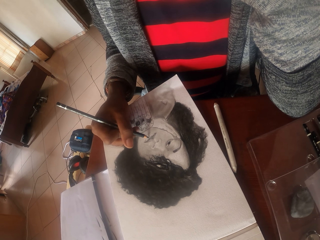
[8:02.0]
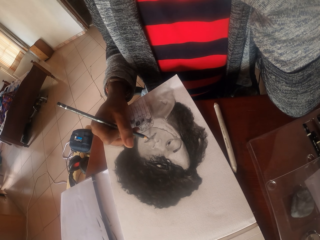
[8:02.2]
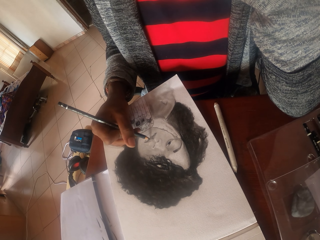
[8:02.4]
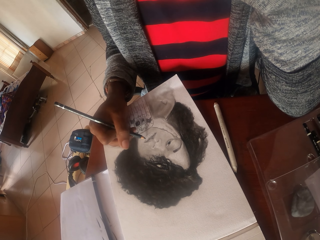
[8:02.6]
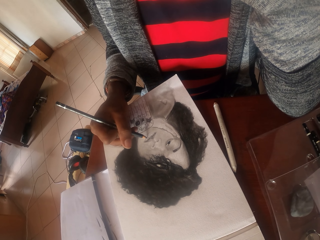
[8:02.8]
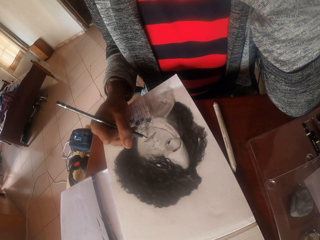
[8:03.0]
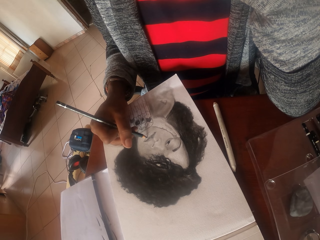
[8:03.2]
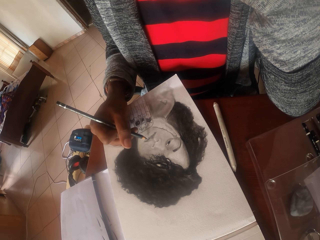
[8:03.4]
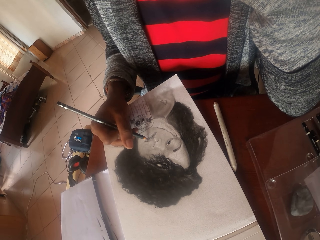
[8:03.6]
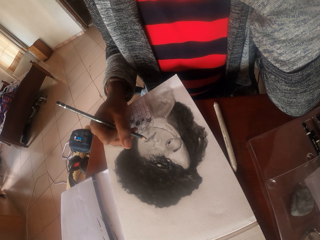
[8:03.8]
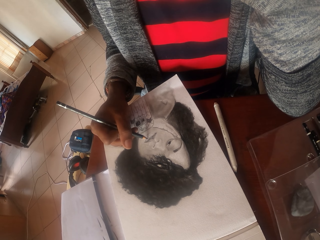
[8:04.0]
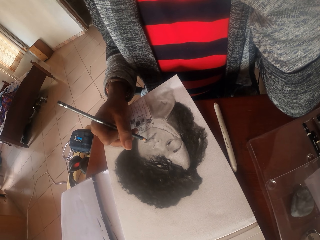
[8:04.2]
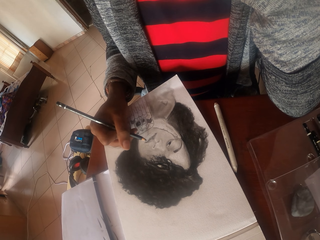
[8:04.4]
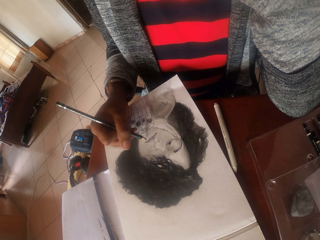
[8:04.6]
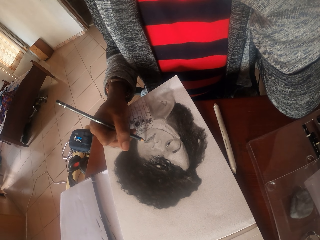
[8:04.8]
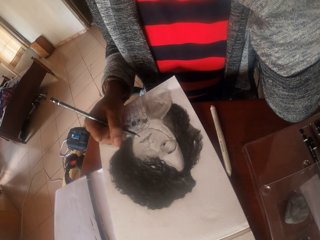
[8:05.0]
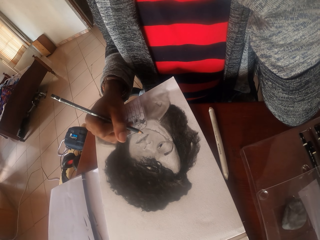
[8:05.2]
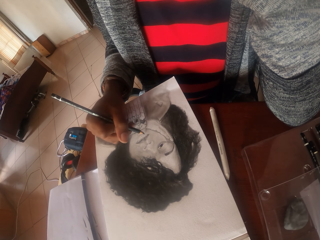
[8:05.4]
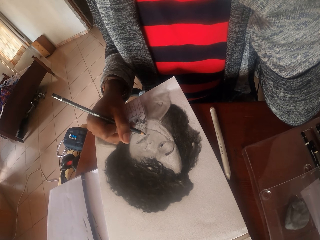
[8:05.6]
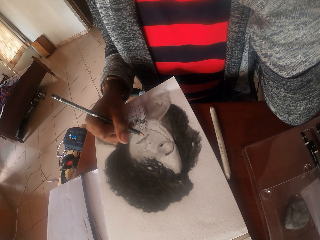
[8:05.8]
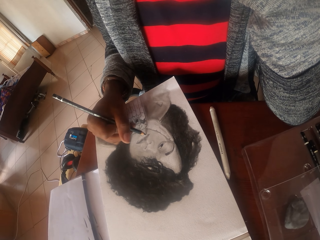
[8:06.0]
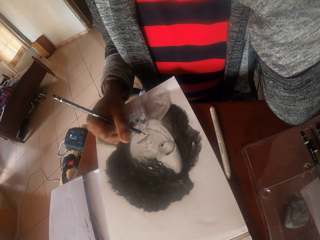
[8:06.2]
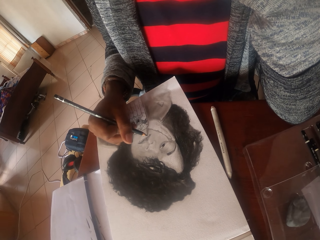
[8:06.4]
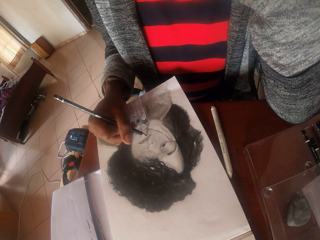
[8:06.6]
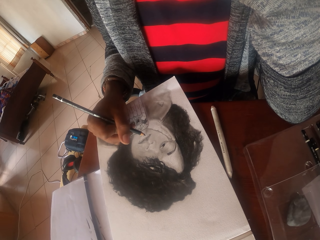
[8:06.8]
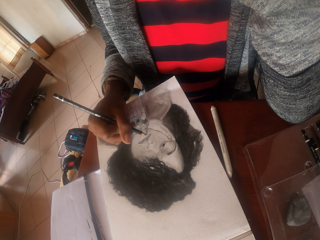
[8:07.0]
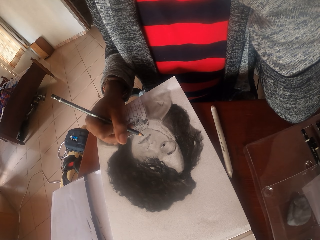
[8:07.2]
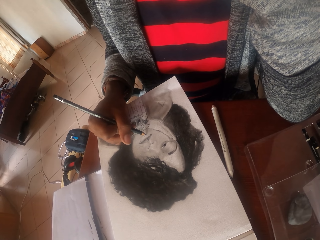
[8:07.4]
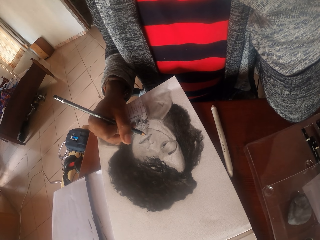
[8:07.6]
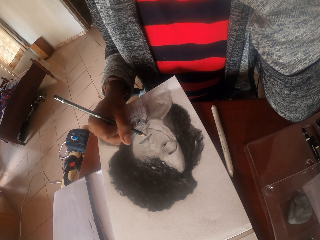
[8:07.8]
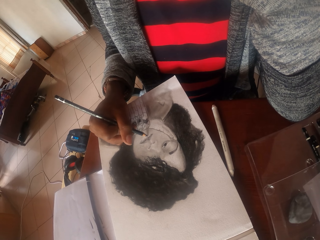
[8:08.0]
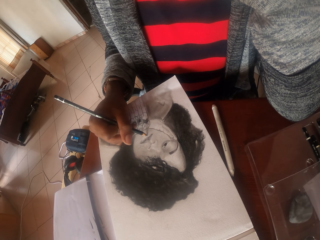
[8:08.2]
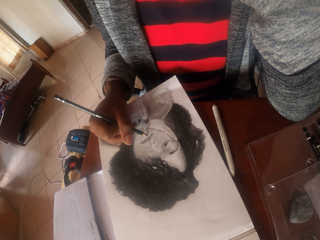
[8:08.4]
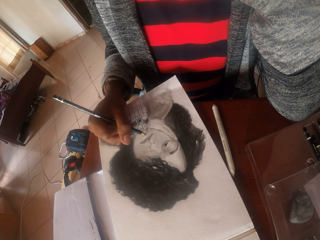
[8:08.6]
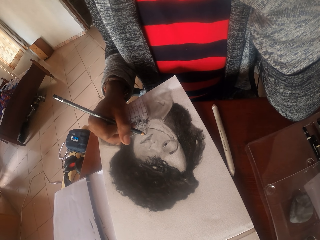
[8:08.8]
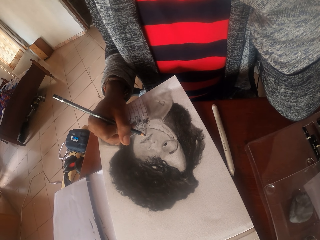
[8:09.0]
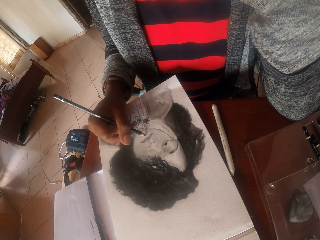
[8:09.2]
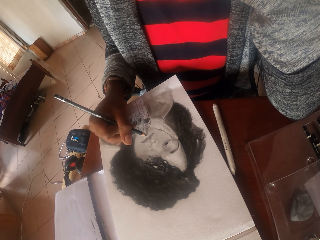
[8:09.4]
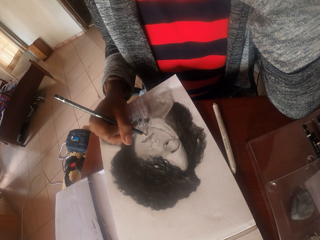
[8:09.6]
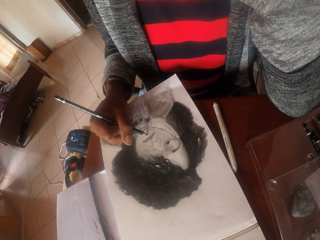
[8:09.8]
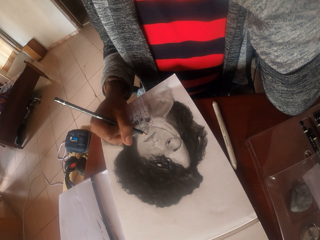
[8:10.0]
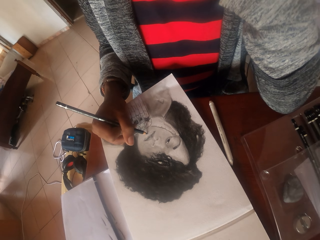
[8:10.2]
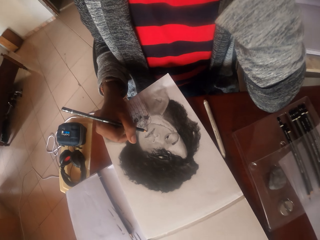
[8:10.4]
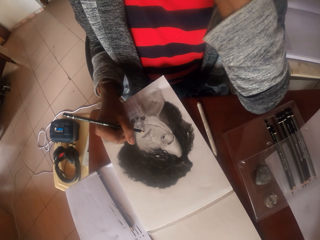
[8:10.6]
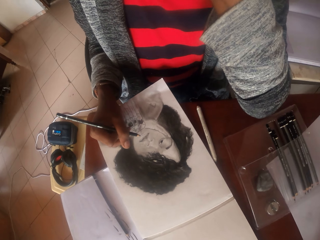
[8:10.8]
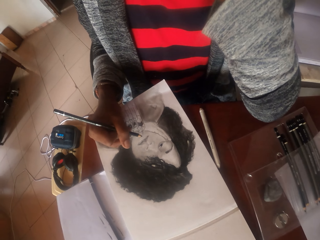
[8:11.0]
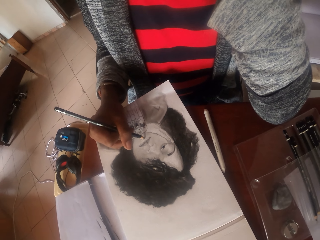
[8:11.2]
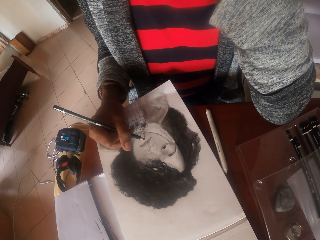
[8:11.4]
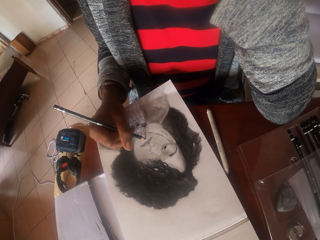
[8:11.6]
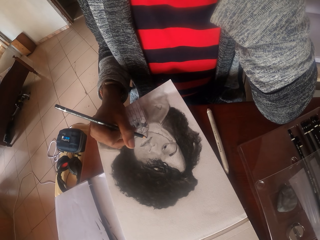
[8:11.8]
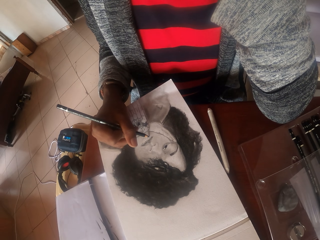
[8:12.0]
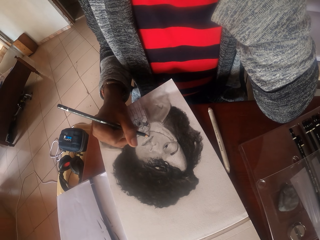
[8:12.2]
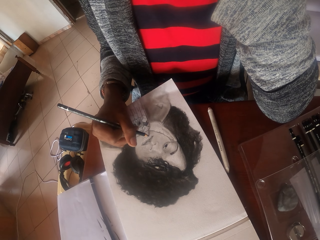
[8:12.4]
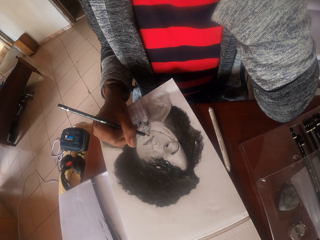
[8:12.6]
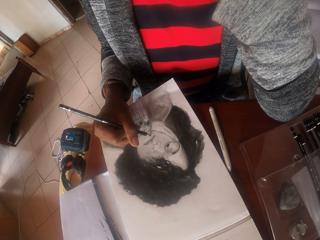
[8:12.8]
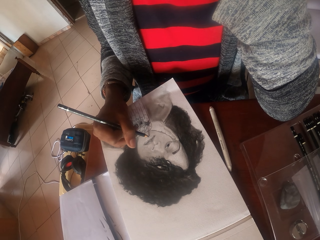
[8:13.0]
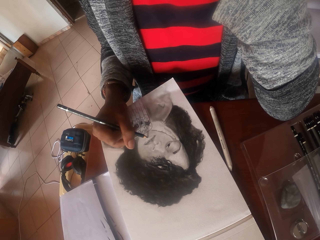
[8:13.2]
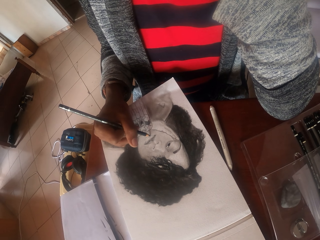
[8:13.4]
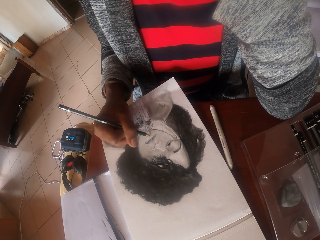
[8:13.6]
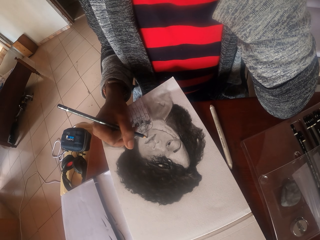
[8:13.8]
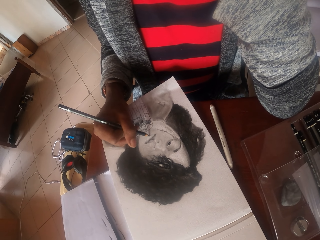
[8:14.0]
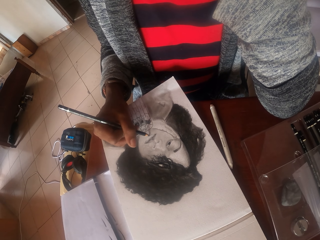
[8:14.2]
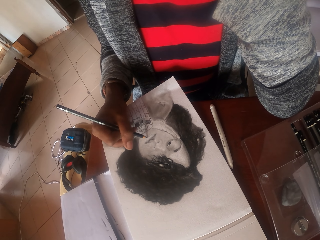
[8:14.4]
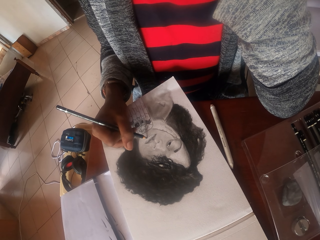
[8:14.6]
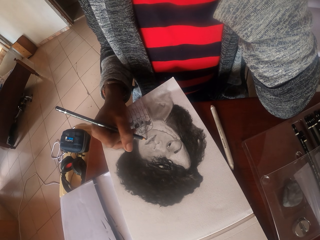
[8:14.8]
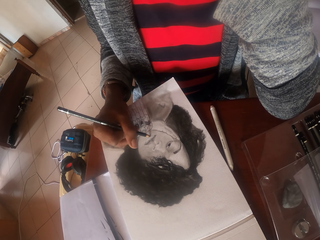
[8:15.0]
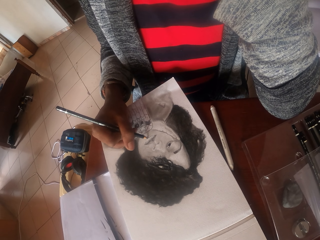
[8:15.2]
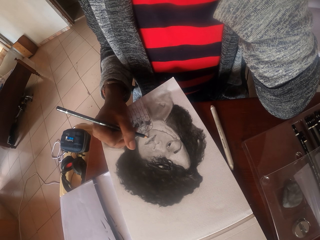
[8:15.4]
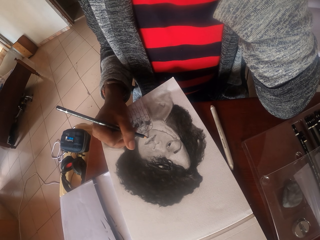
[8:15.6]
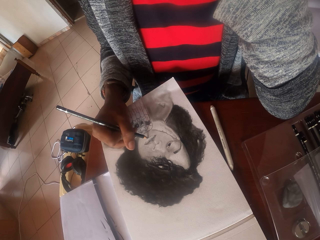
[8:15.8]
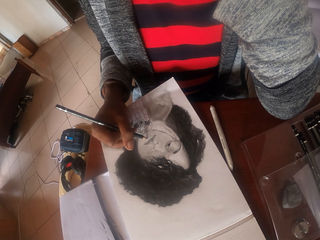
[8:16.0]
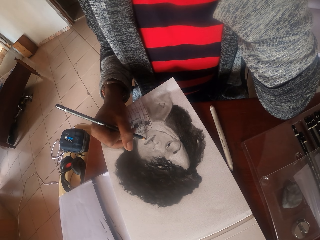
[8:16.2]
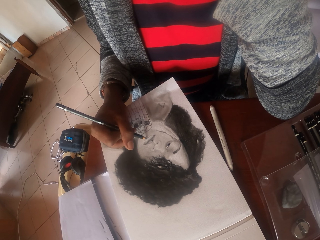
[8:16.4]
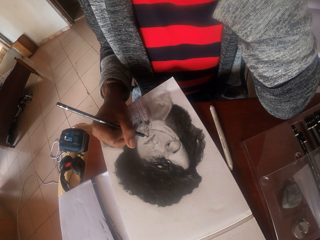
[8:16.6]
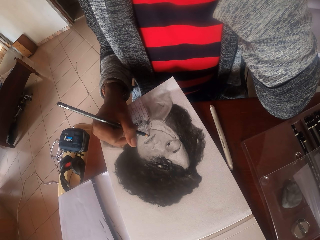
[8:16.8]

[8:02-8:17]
The camera wearer moves the head. They draw on the paper with a pencil.

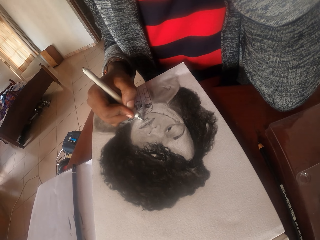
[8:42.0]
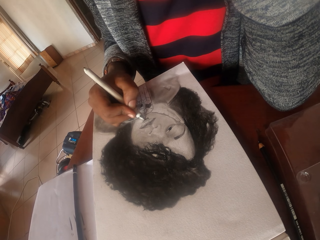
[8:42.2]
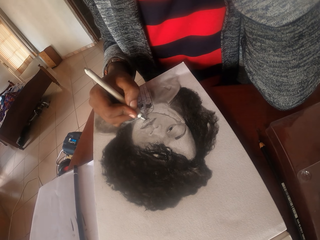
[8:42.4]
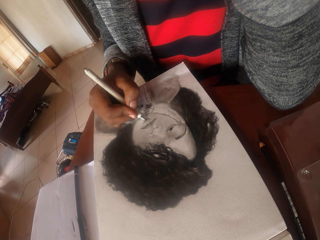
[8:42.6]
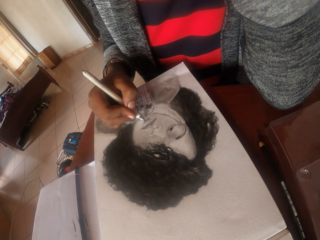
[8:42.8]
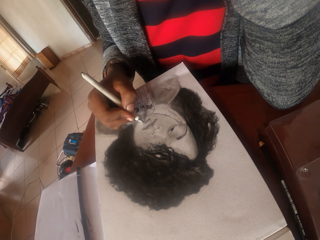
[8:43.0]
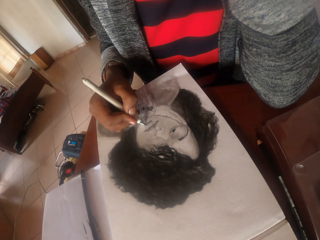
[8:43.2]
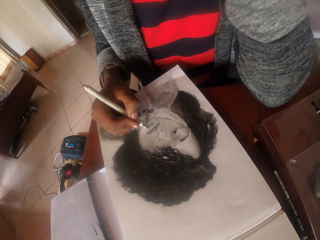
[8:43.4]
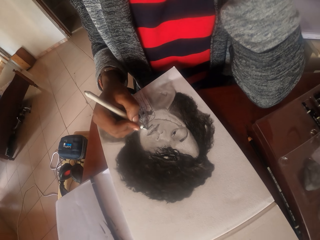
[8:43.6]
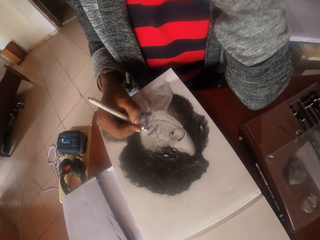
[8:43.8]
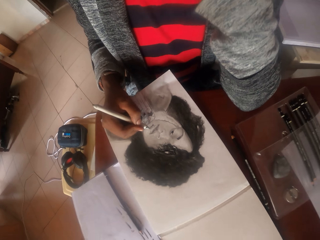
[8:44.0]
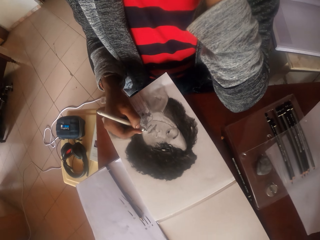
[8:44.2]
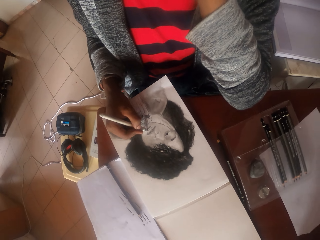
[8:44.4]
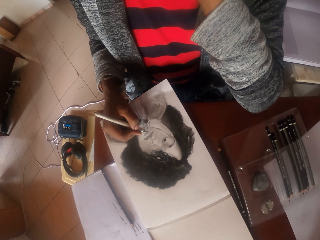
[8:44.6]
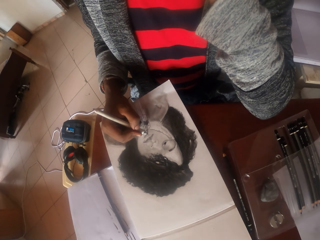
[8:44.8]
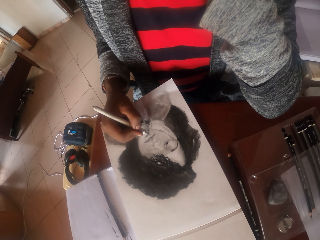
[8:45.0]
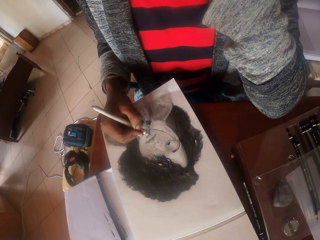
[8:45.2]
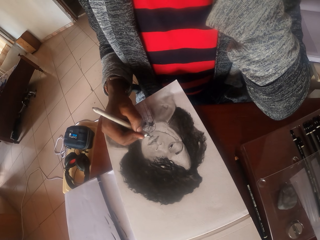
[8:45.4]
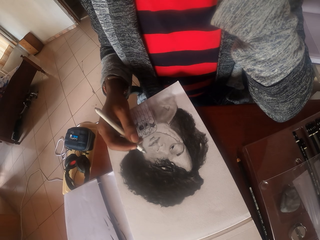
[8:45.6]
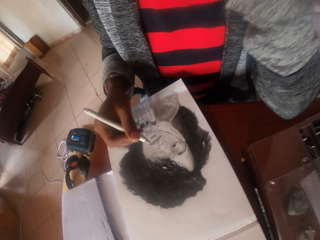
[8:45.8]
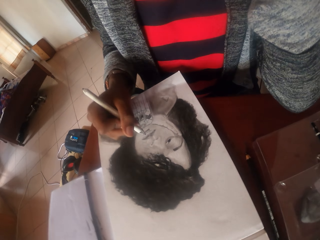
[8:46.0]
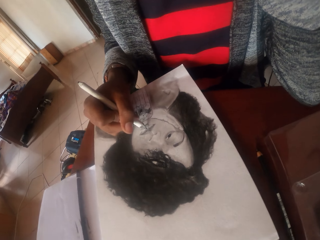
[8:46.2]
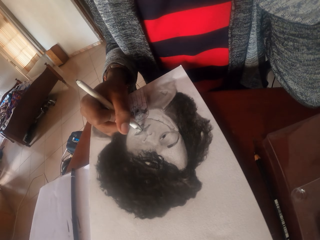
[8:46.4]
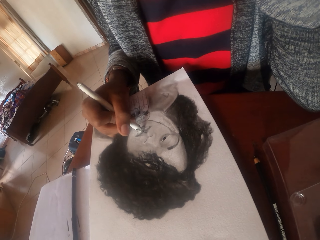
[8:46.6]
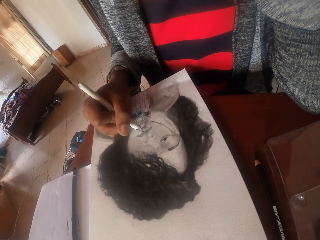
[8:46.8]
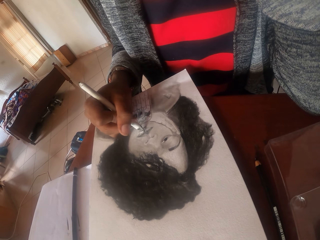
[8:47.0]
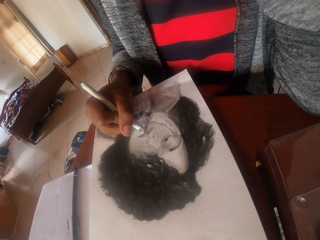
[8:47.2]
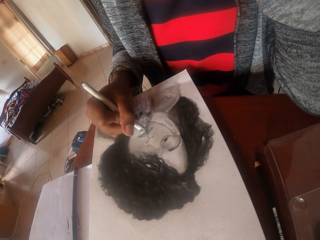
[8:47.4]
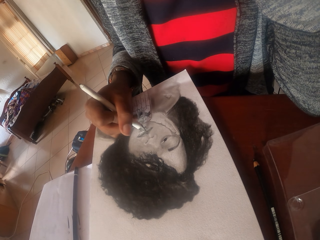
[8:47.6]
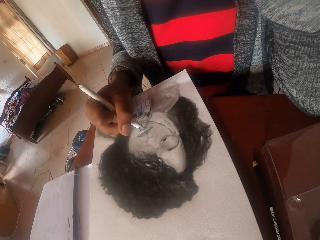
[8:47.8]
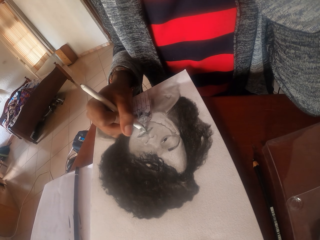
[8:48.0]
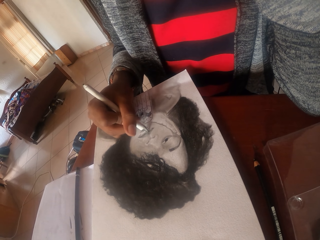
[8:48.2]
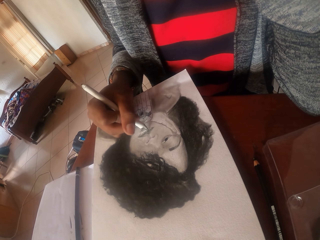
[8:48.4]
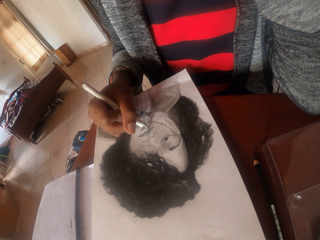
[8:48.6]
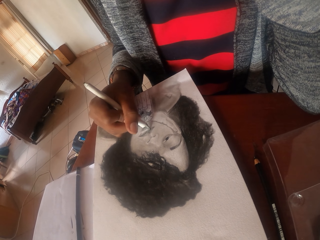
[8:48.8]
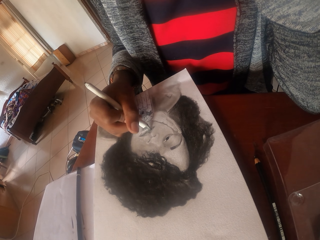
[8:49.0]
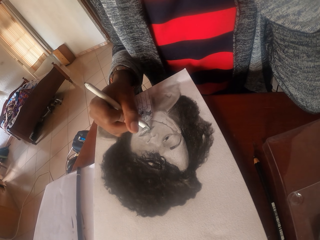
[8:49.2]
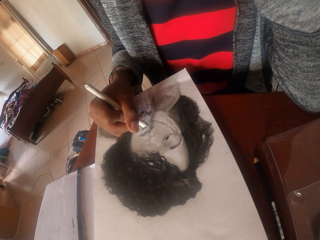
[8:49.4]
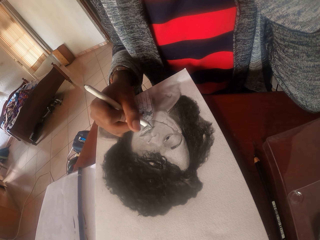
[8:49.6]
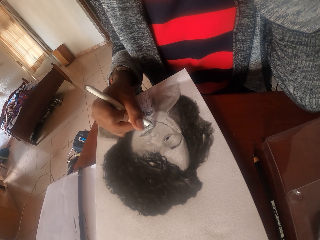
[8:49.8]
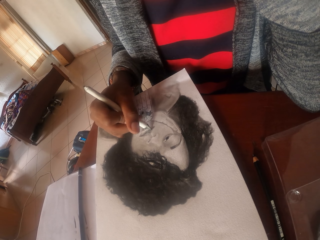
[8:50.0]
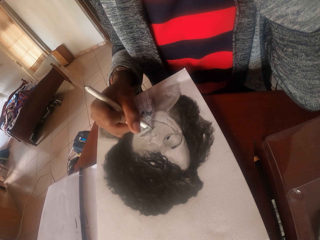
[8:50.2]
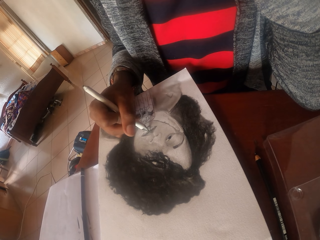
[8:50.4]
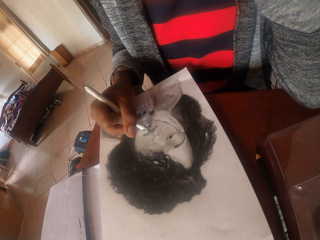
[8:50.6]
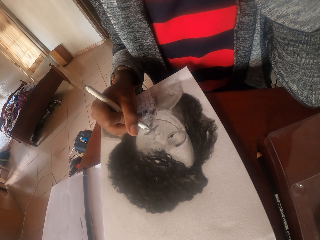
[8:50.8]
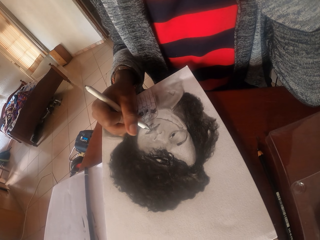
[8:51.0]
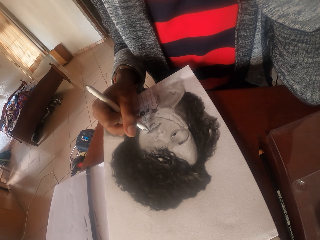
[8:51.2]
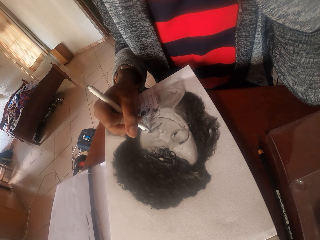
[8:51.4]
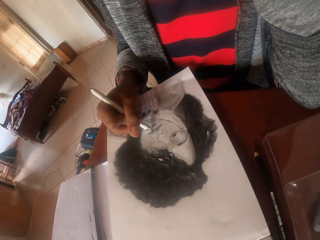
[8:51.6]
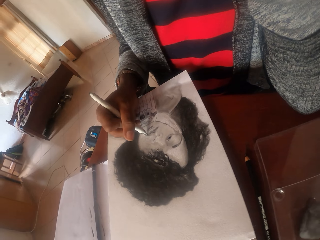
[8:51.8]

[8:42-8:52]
The camera wearer moves on the table. They draw on the paper with a pencil.
